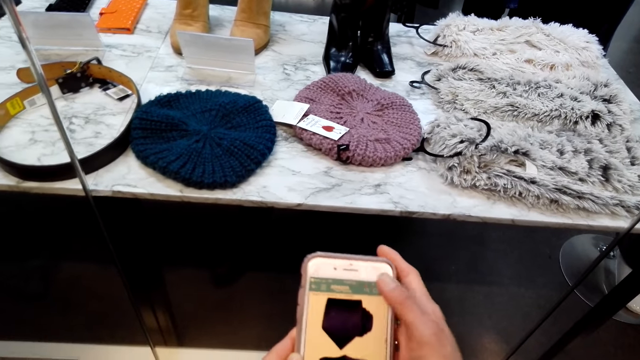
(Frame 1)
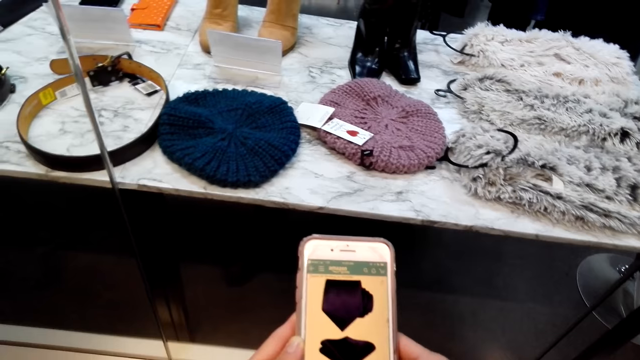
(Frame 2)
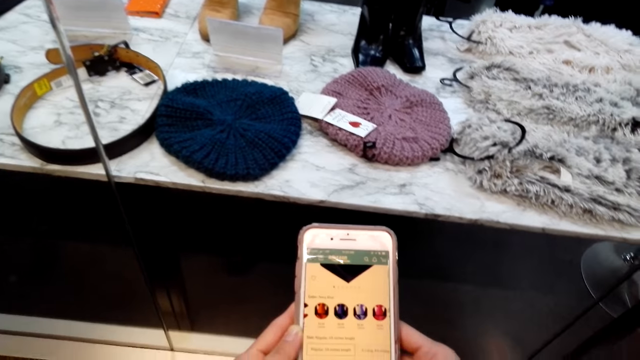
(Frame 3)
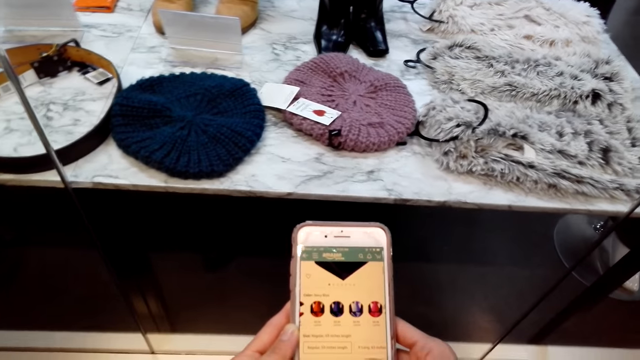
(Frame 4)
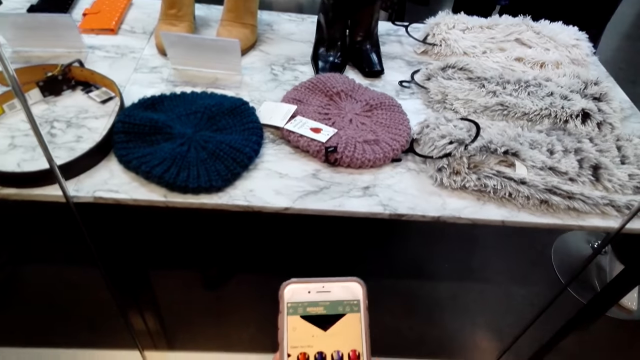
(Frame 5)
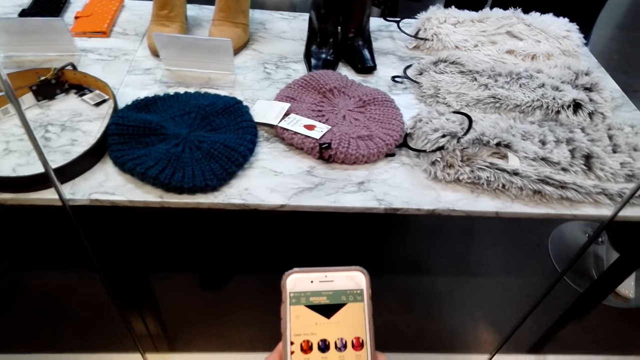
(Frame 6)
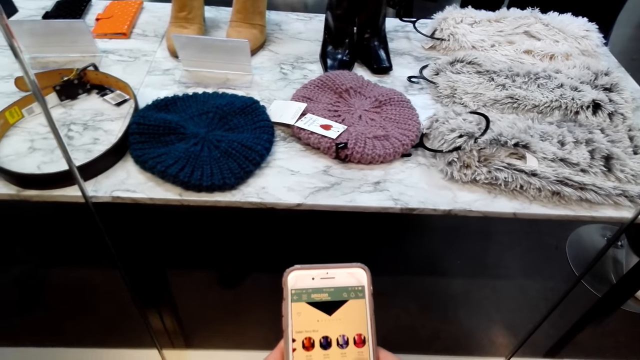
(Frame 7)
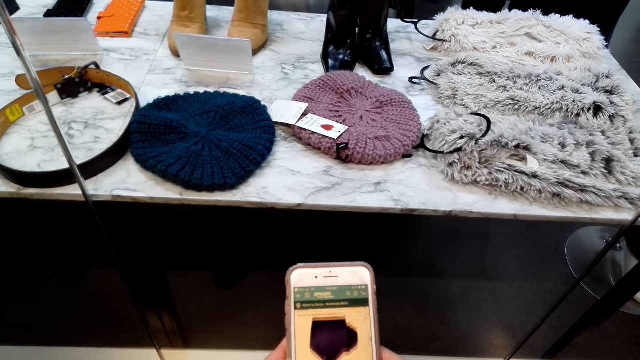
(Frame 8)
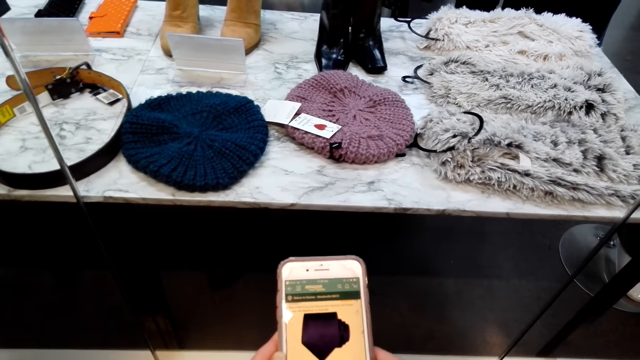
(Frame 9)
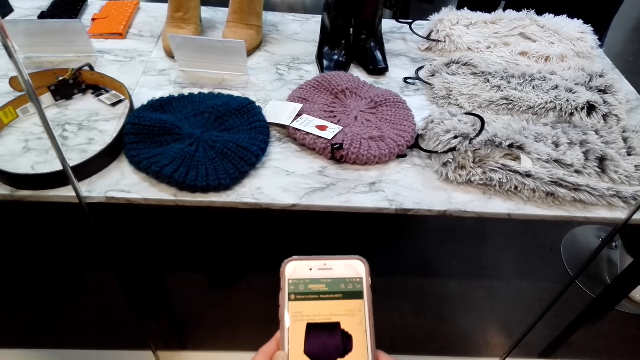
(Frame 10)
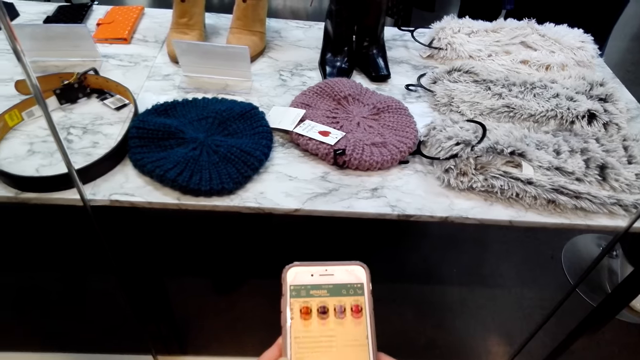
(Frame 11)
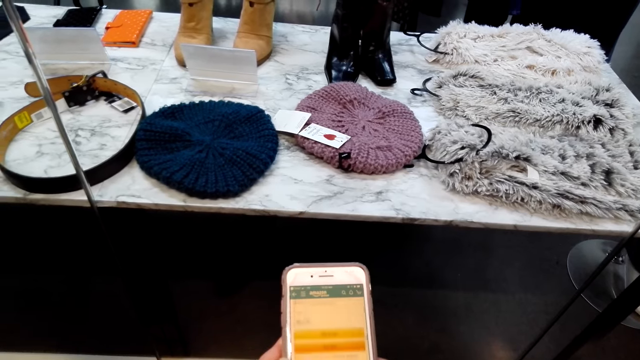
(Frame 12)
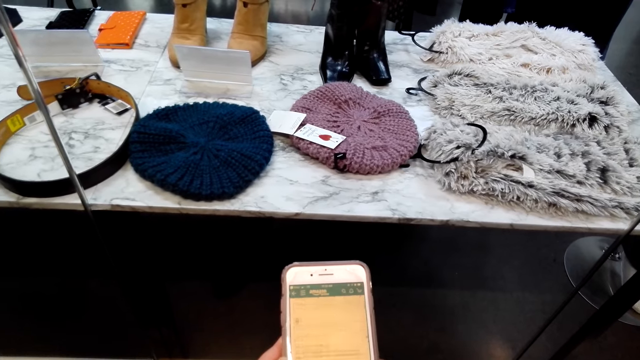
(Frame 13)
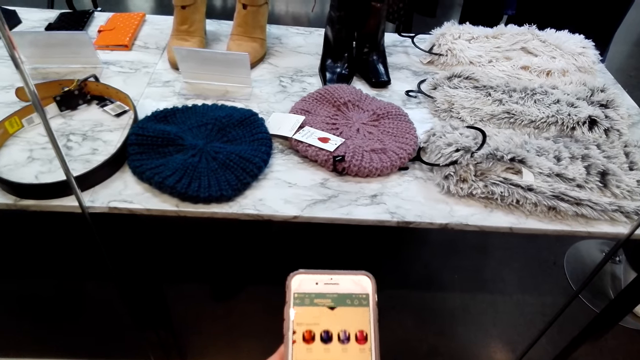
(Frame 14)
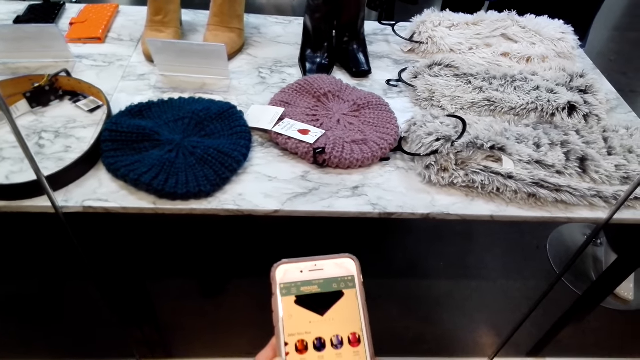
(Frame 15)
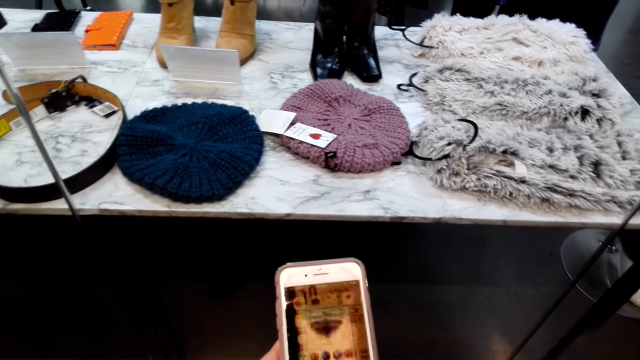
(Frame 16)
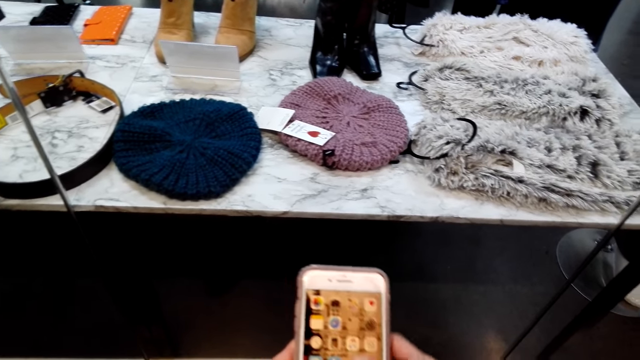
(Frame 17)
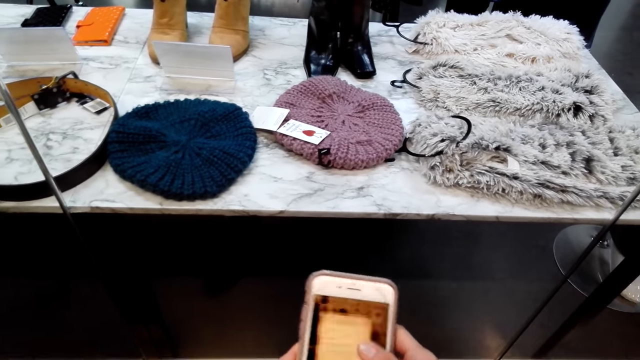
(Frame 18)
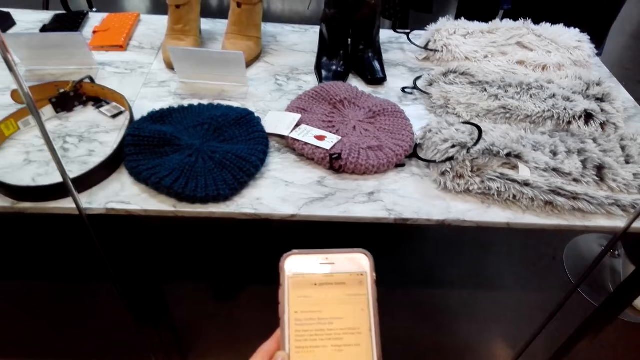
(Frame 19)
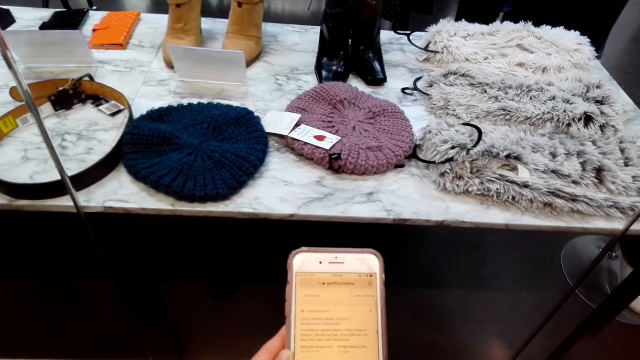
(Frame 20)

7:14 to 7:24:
The camera wearer hums a tune.

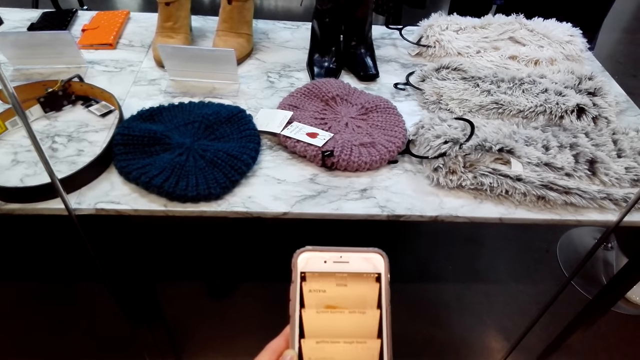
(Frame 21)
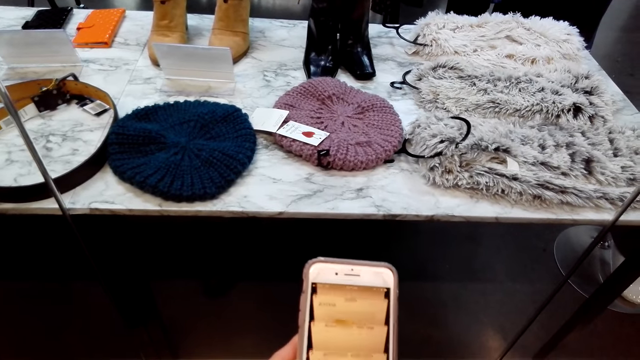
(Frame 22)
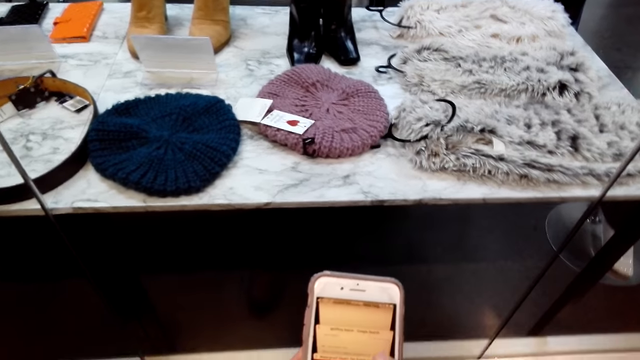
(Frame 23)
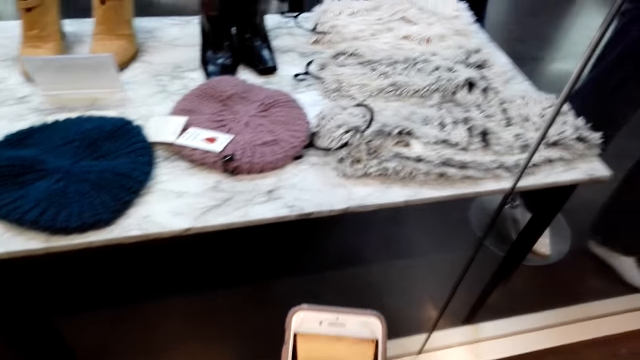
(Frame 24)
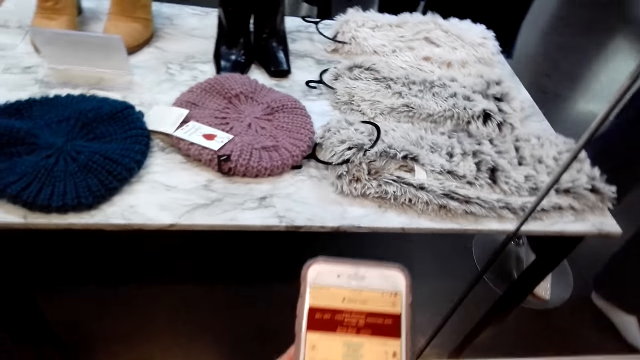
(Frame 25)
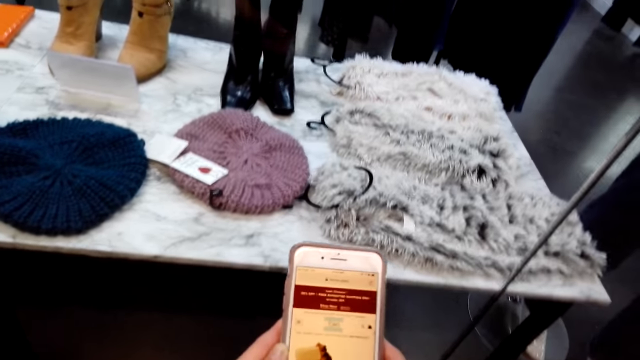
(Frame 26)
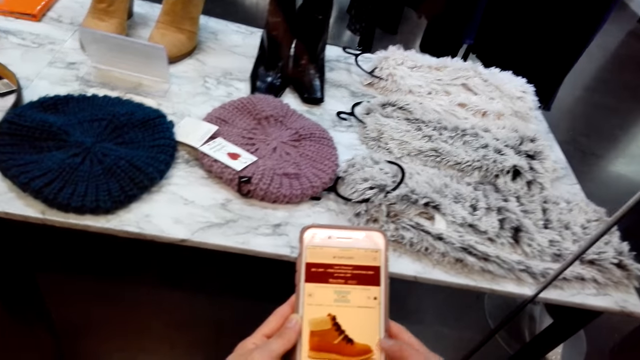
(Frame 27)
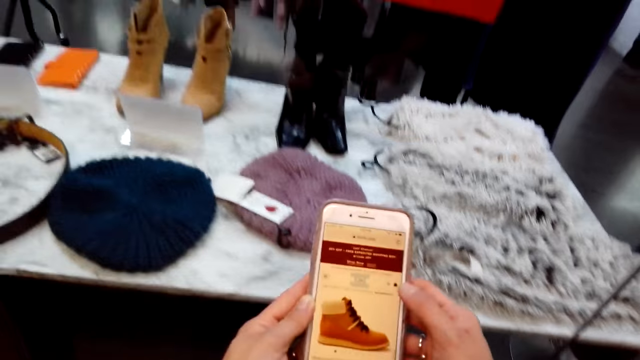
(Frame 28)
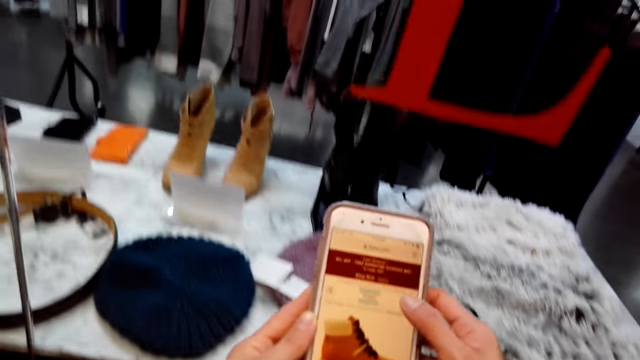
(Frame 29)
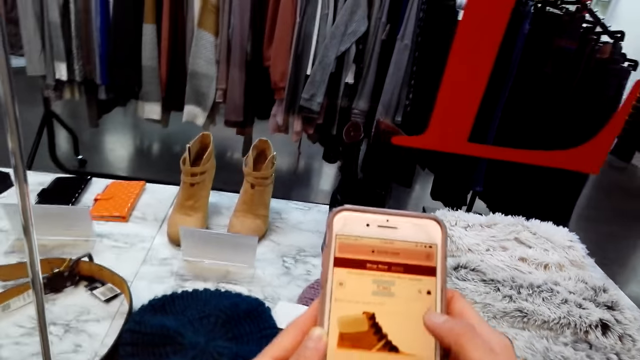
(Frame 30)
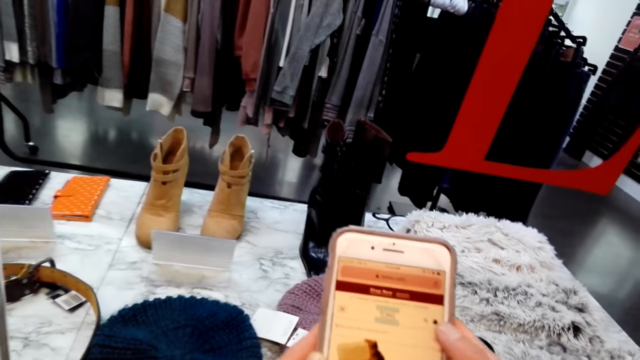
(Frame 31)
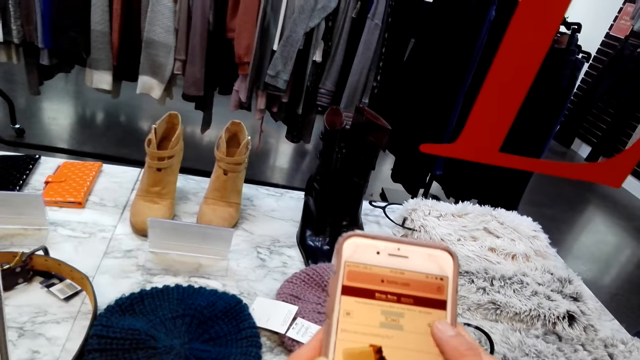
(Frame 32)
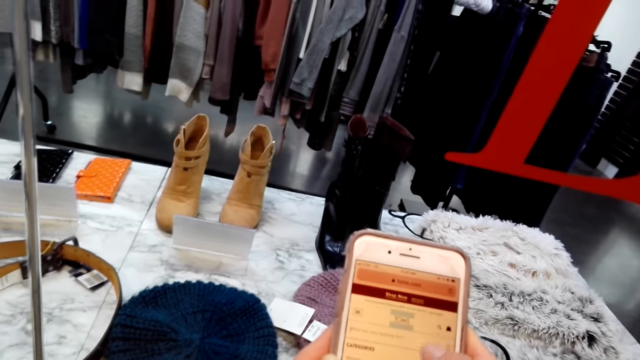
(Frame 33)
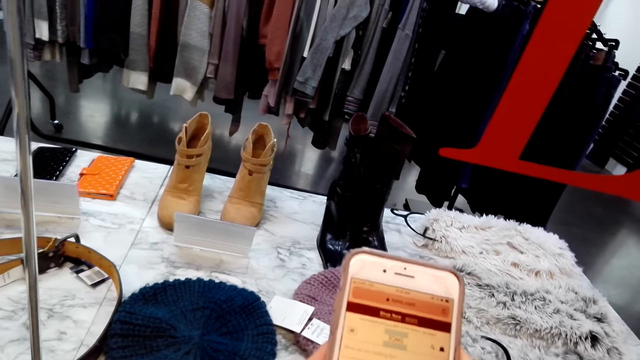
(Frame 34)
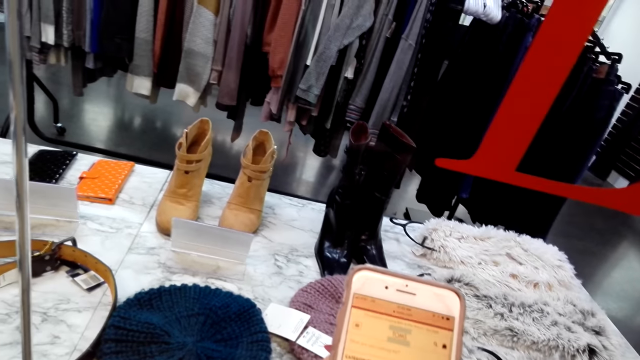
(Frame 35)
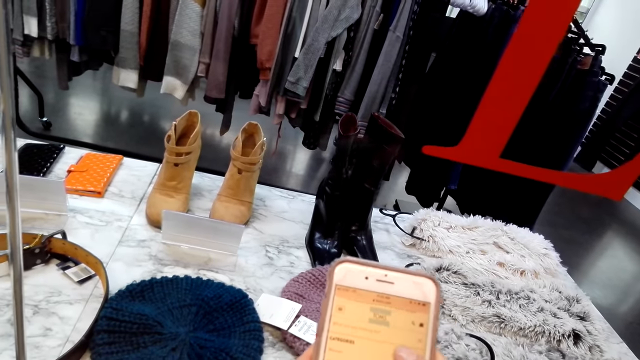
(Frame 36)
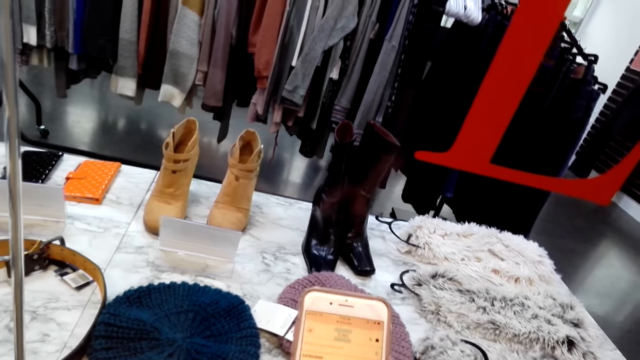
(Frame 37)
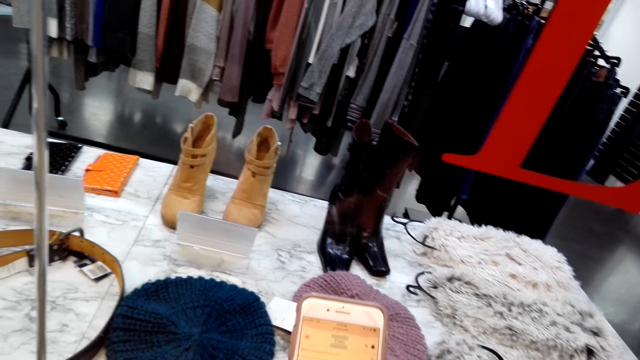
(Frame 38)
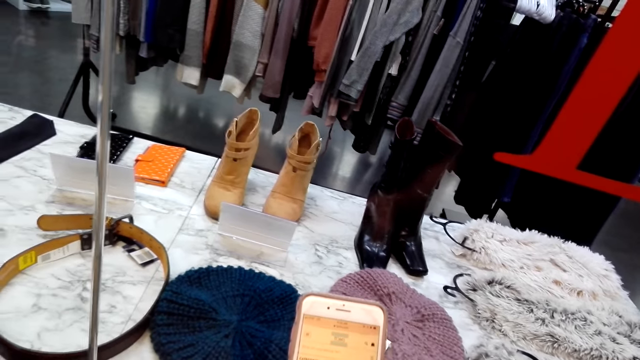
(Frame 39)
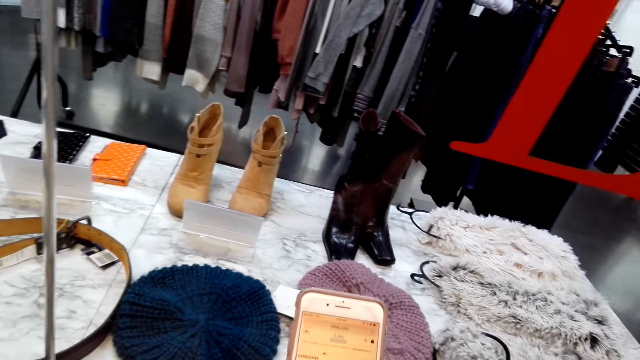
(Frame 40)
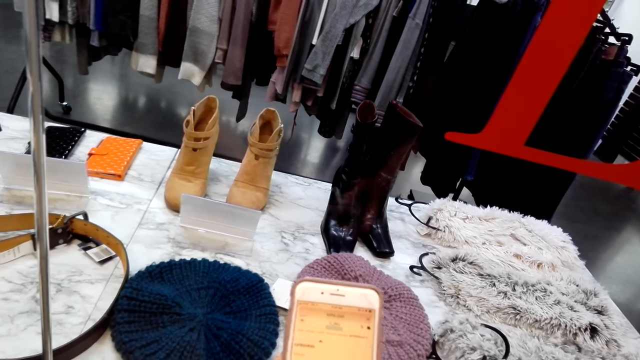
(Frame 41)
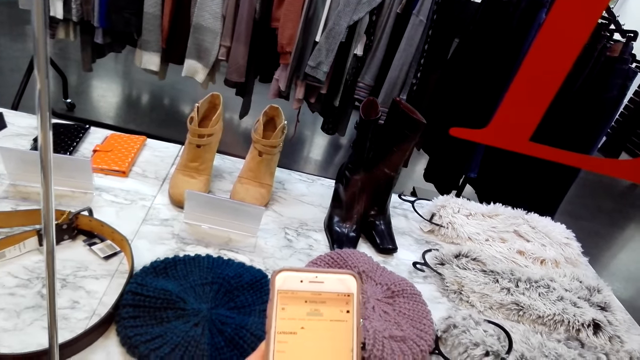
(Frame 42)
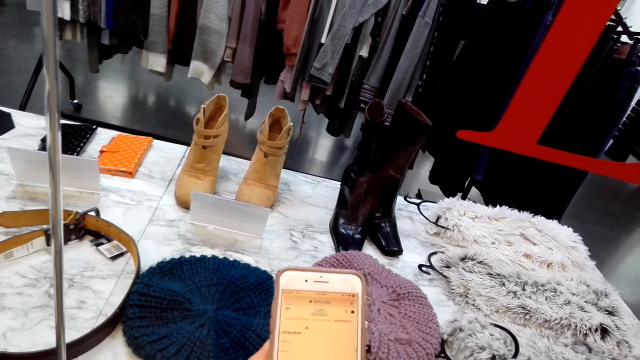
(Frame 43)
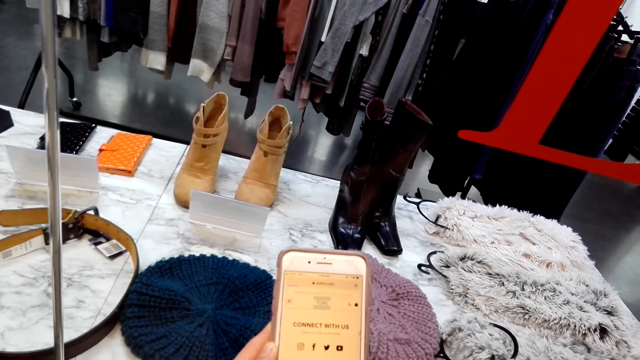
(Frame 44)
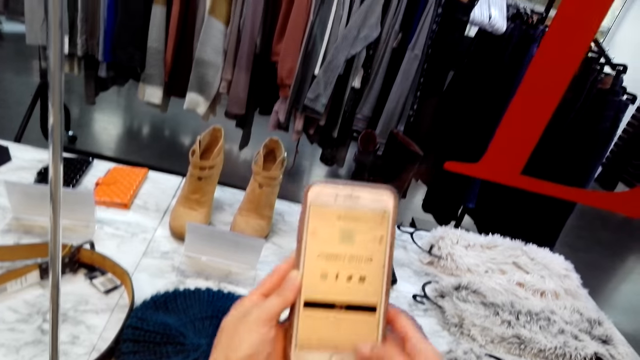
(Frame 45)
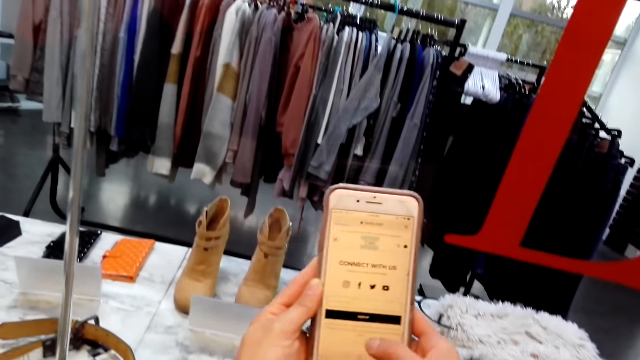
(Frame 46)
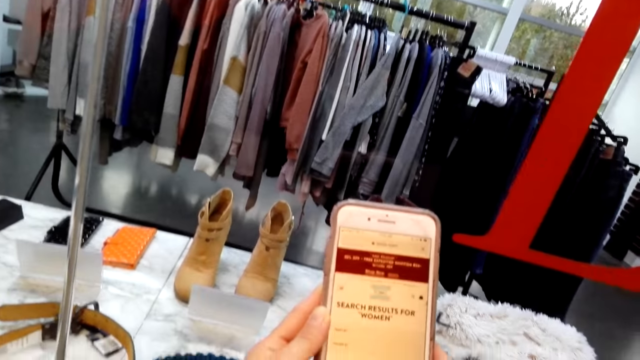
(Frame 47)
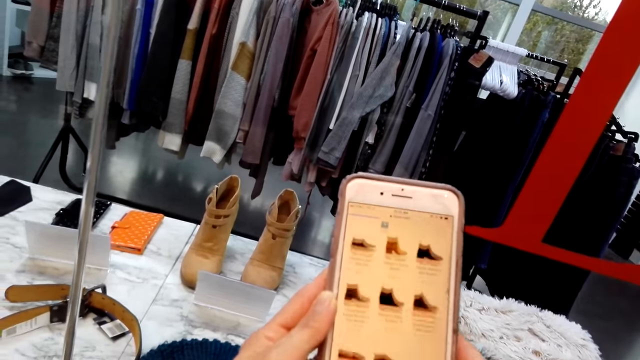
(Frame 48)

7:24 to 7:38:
The camera wearer moves forward. They pull the phone forward.
